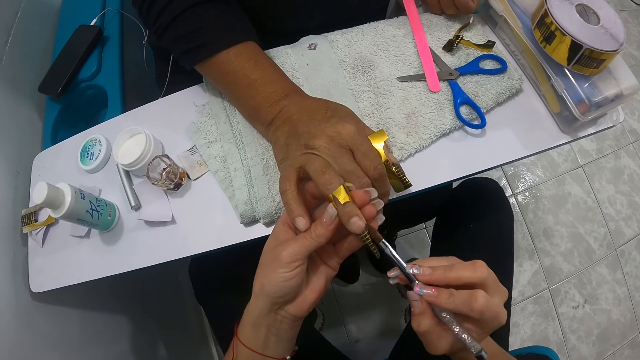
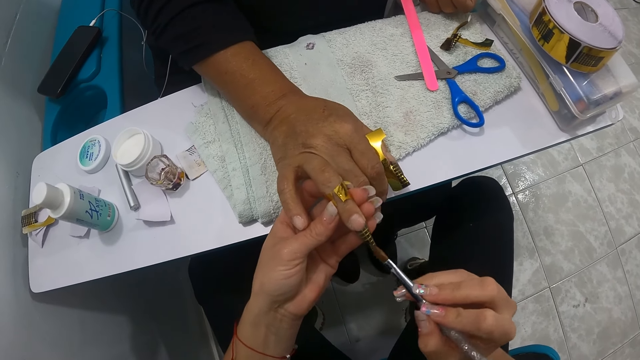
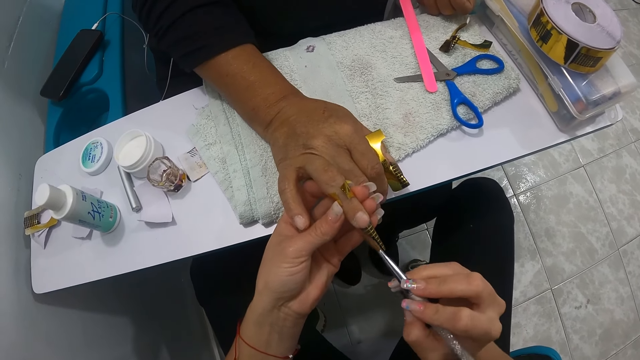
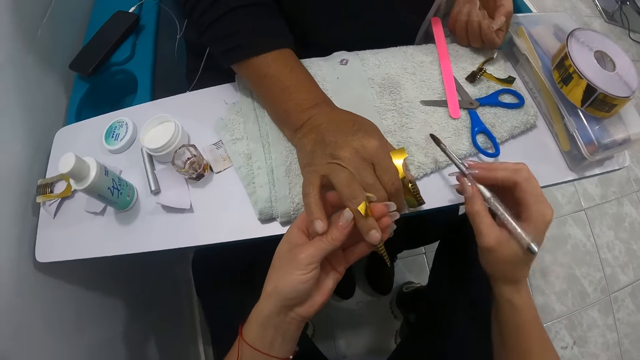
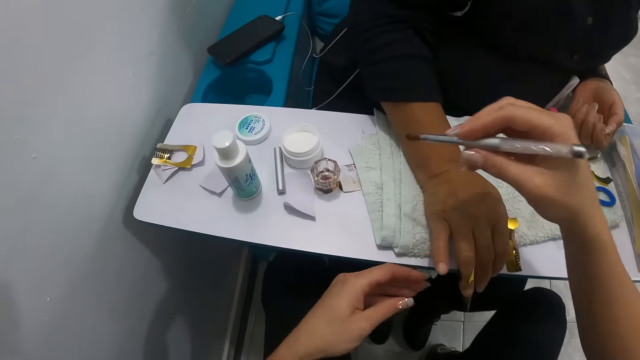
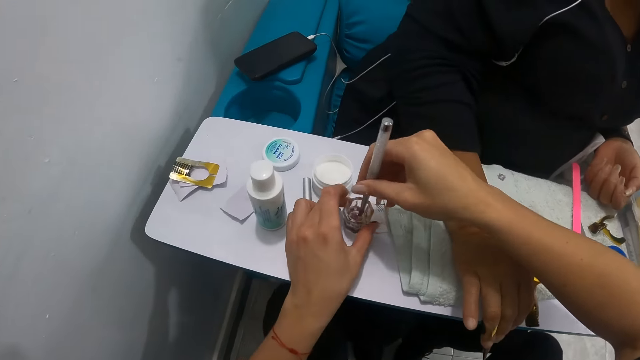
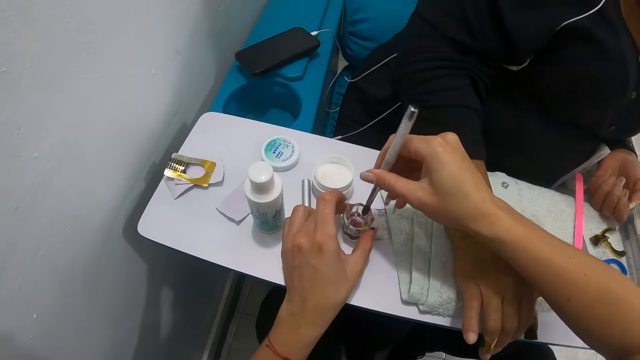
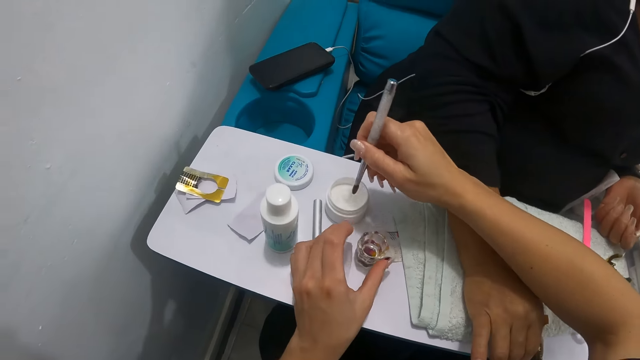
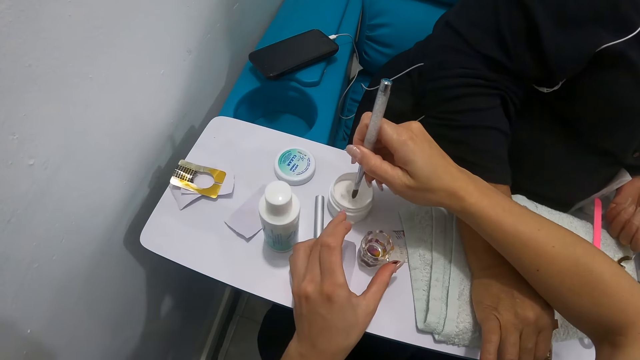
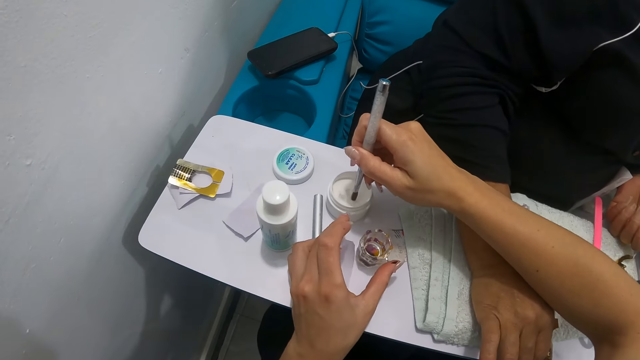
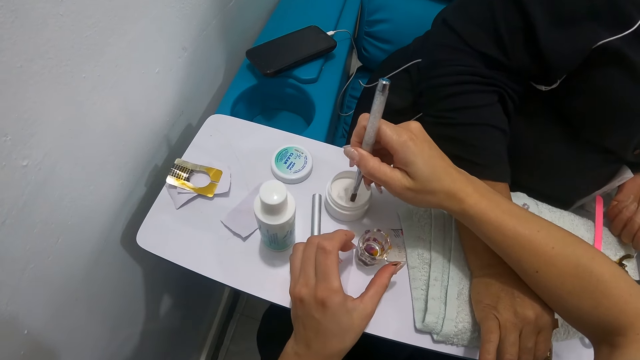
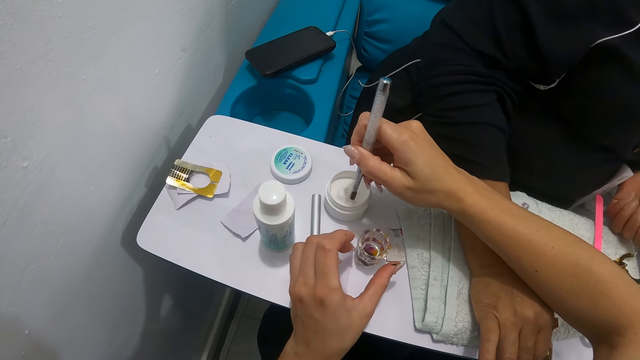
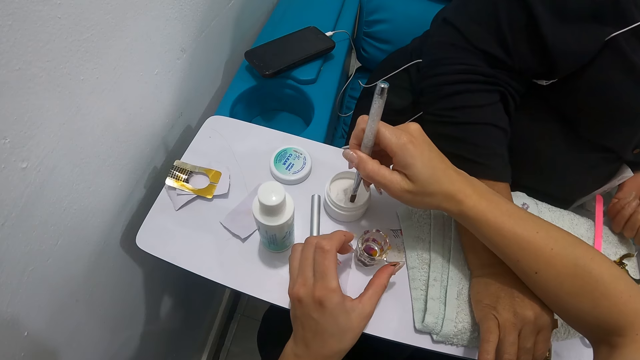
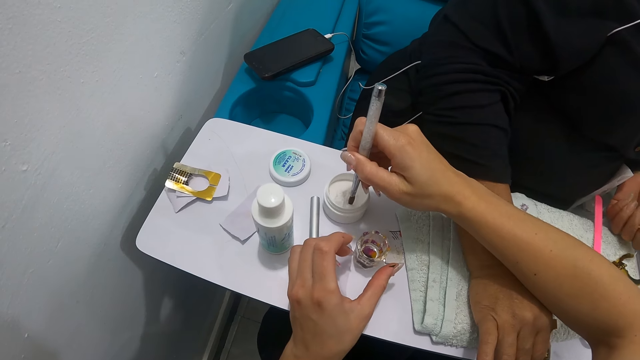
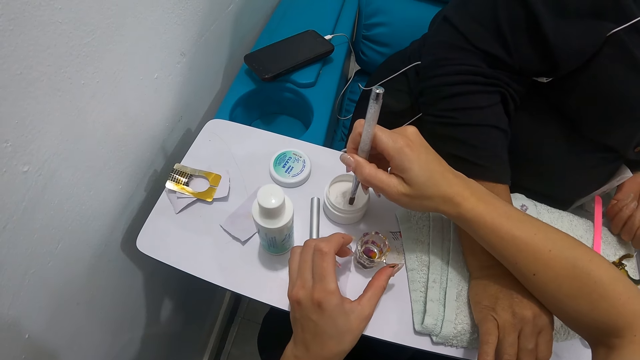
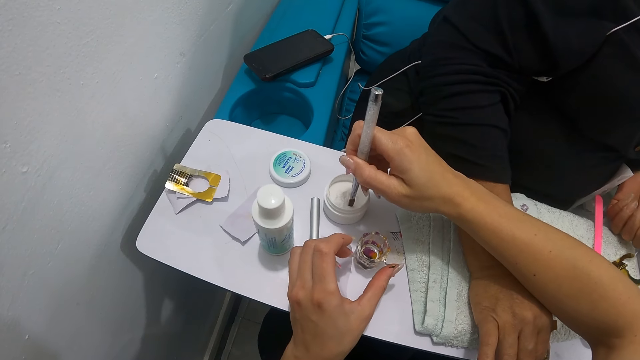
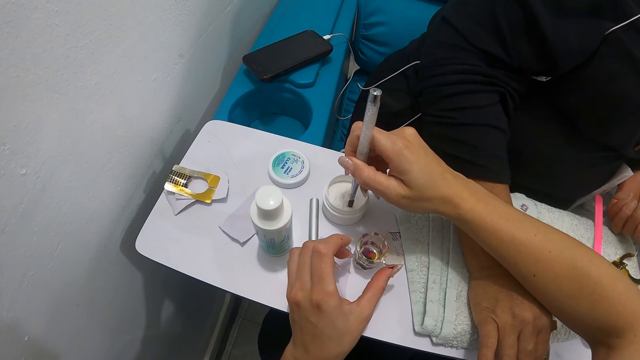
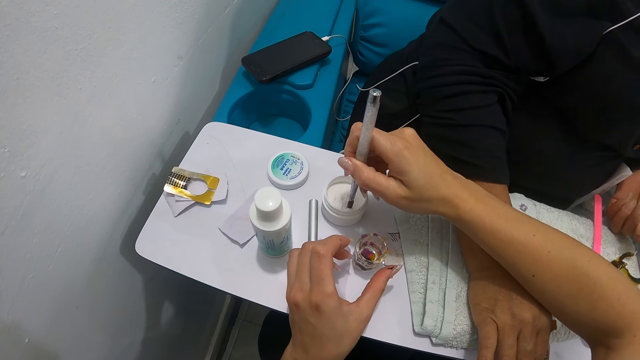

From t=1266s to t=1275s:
The camera wearer wipes the nail brush in her right hand on the towel on the table. She dips the nail brush in her right hand inside the thinner on the table. She dips the nail brush in her right hand inside the nail polish on the table.

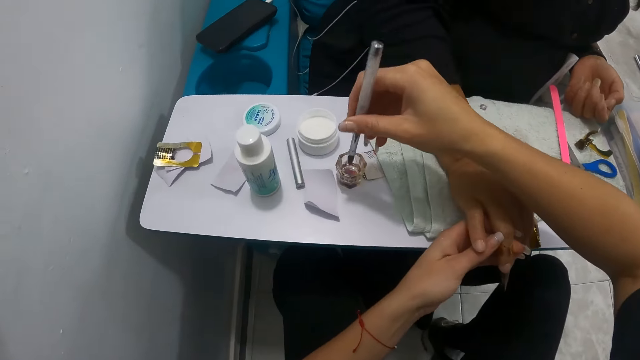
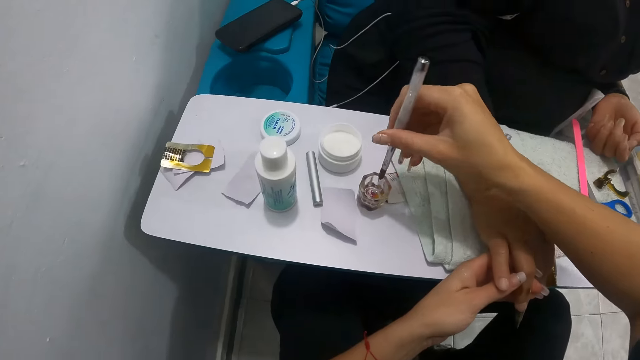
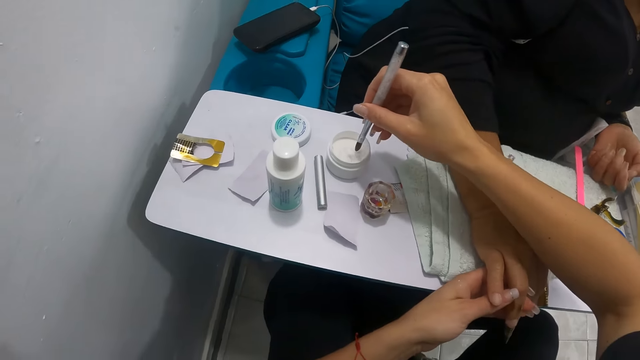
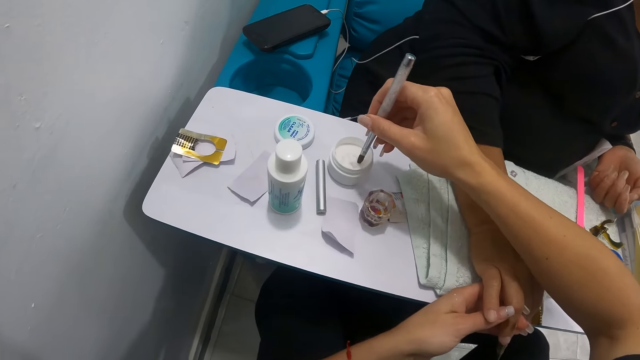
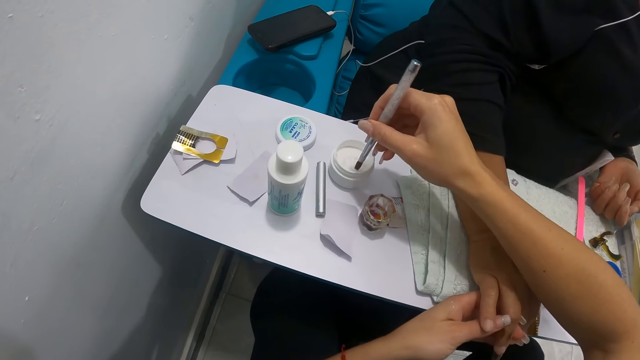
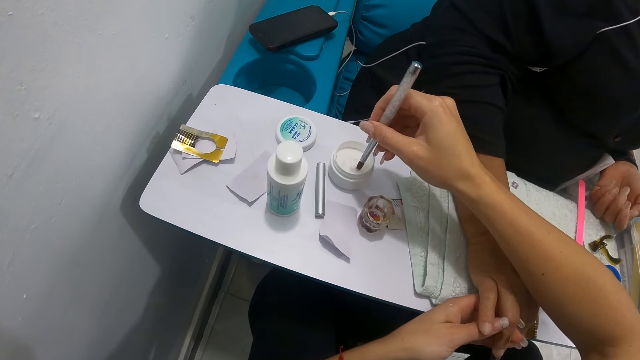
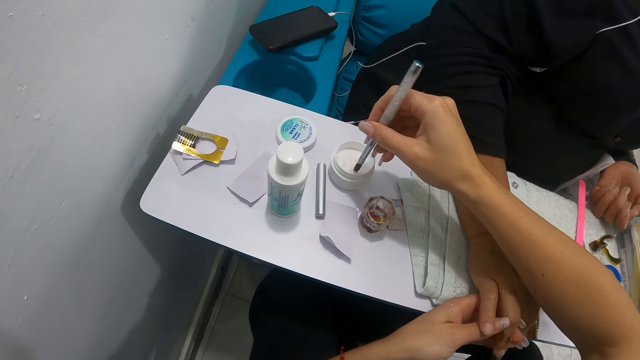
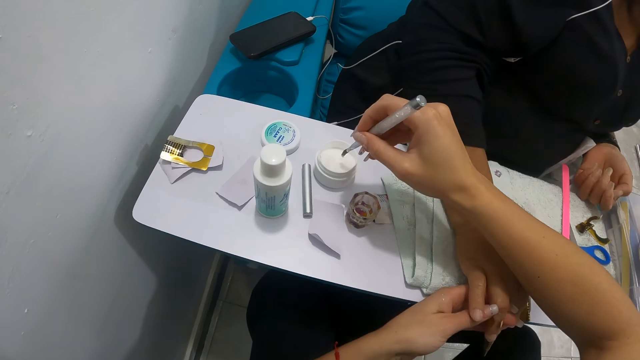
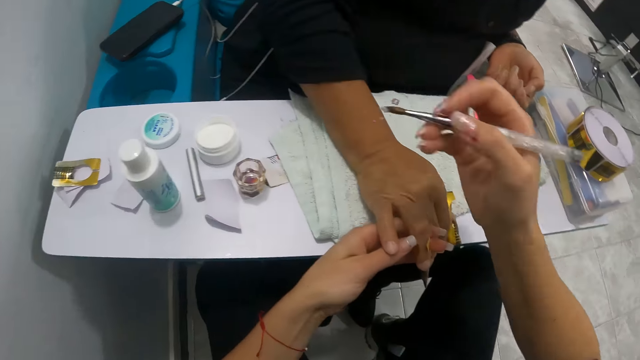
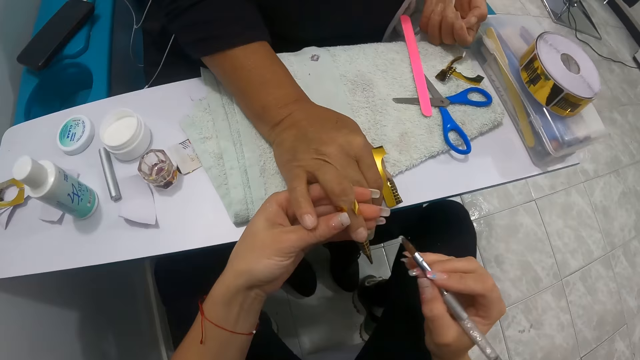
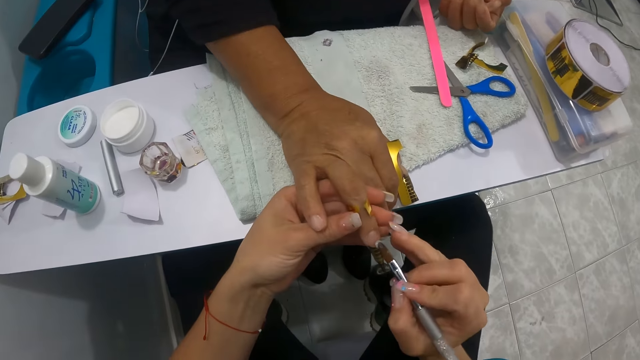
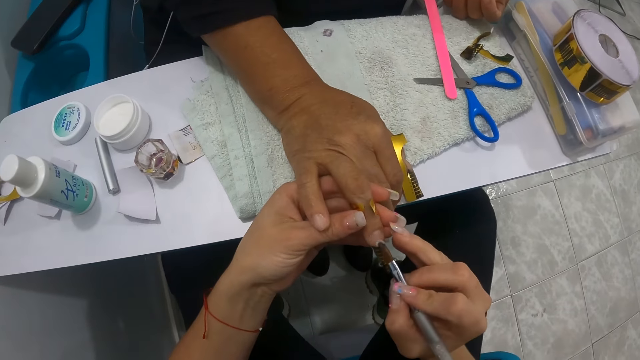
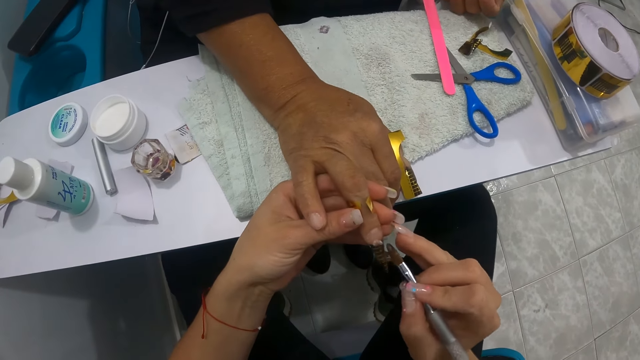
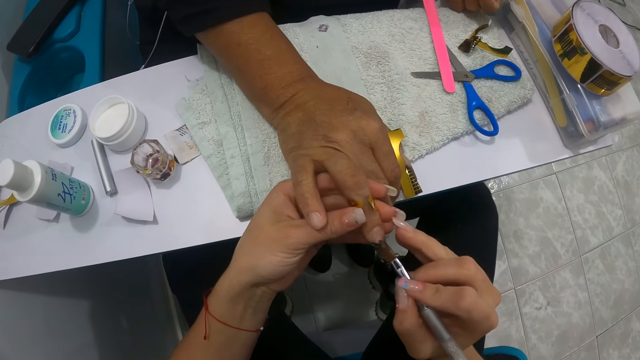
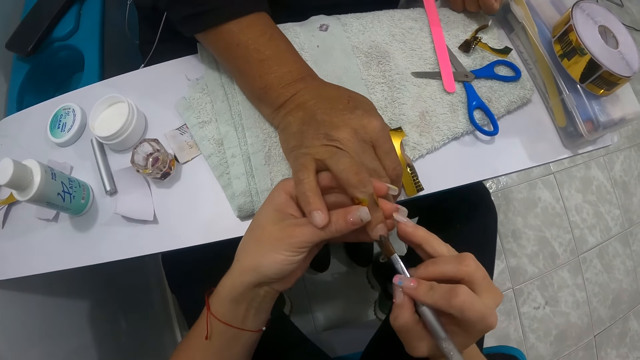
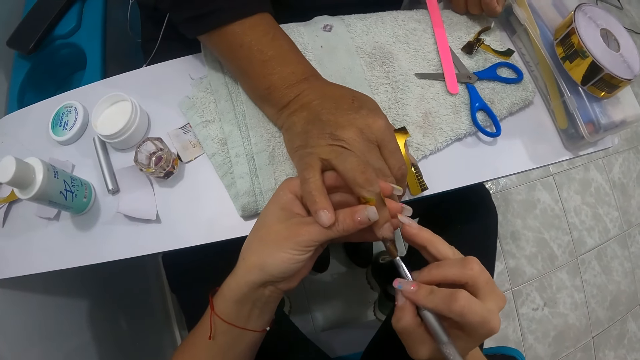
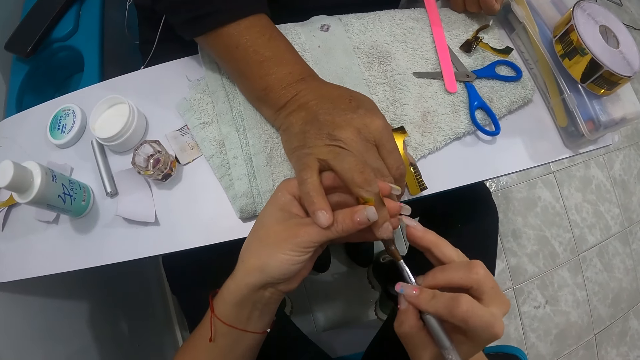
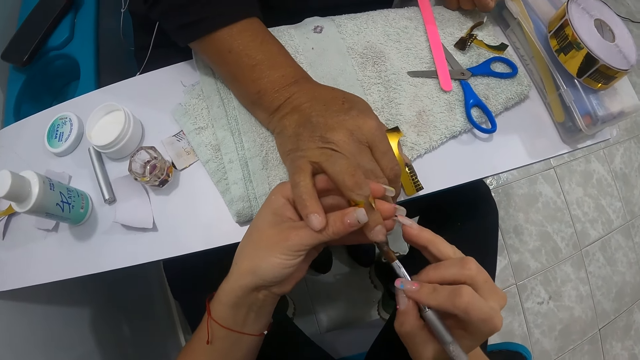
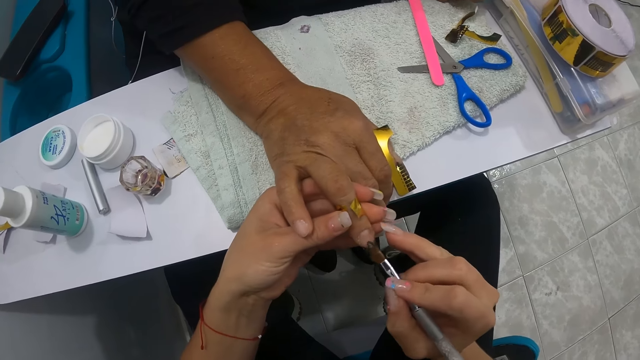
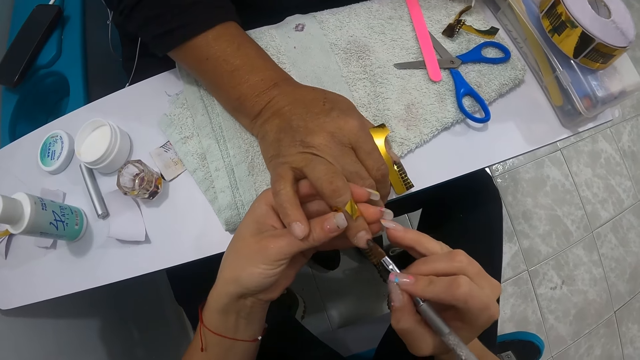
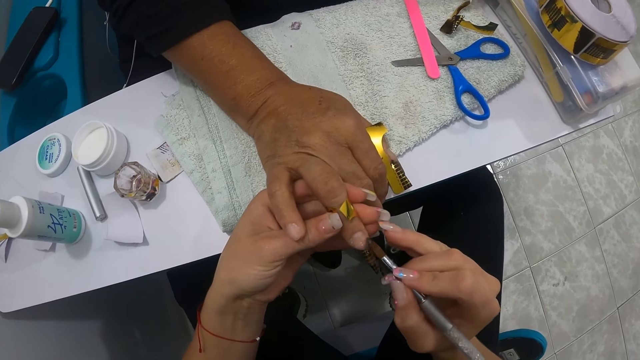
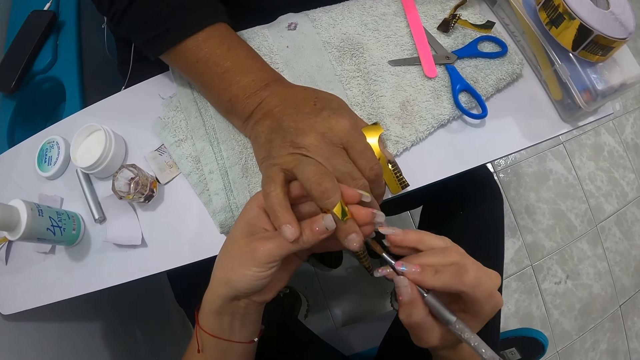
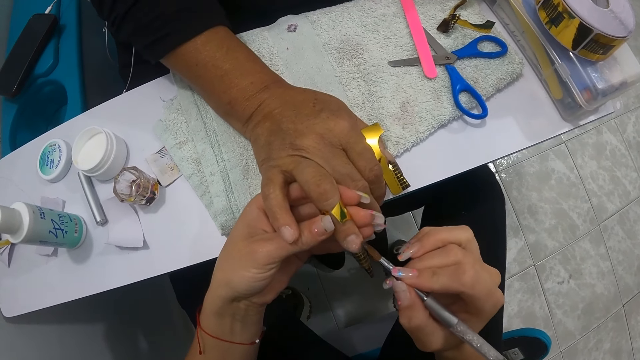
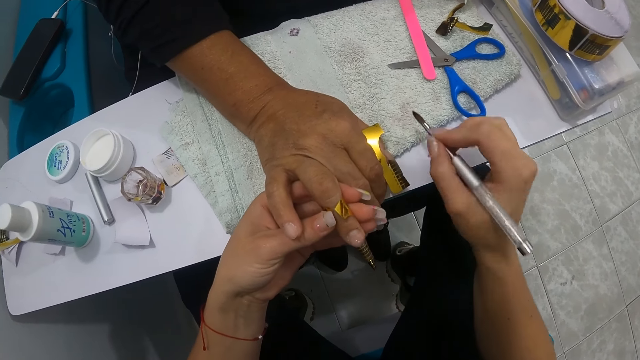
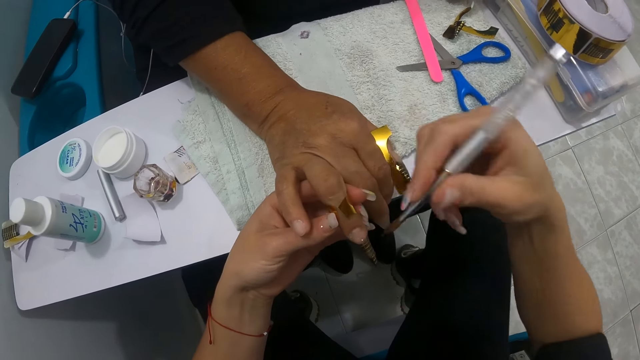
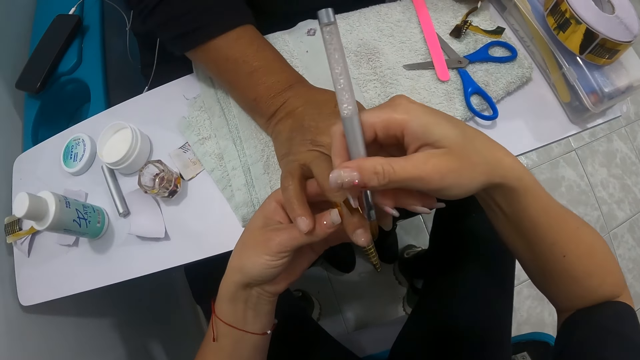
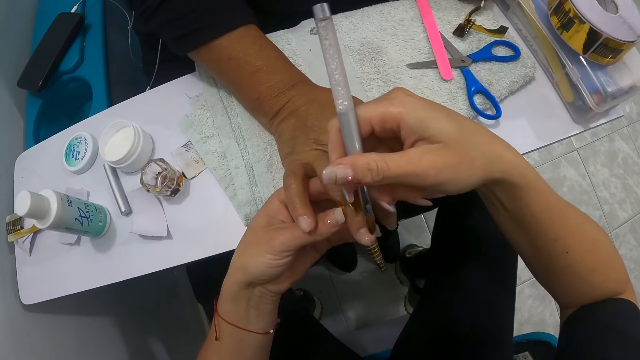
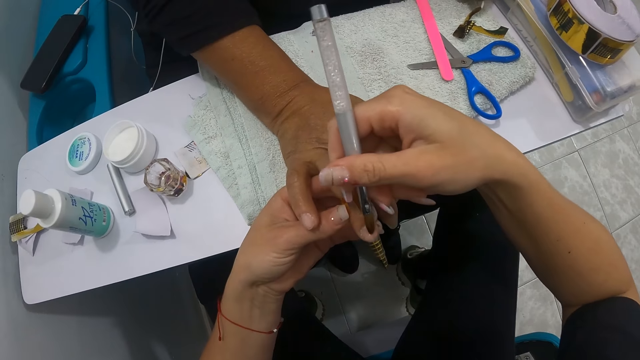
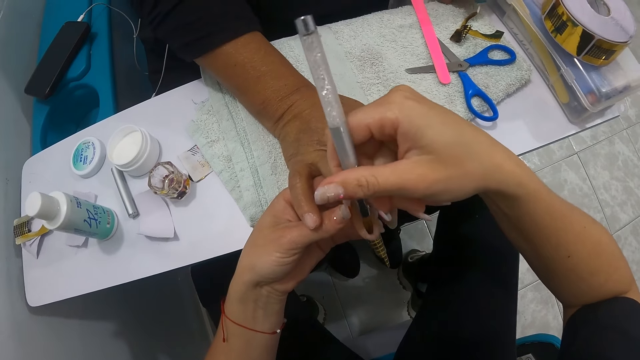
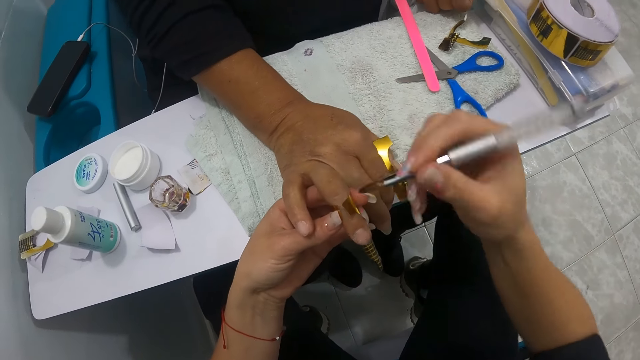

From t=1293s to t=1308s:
The camera wearer dips the nail brush in her right hand inside the thinner on the table. She dips the nail brush in her right hand inside the nail polish on the table. She paints the right ring fingernail of the woman with the nail brush in her right hand. She wipes the nail brush in her right hand on the towel on the table. She paints the right ring fingernail of the woman with the nail brush in her right hand.
